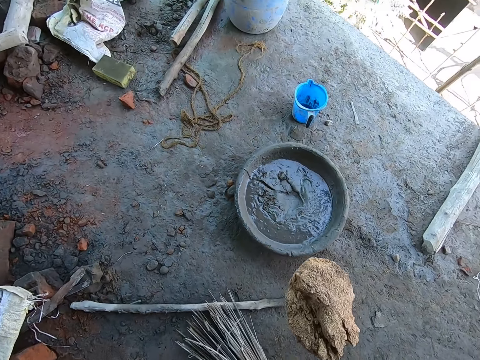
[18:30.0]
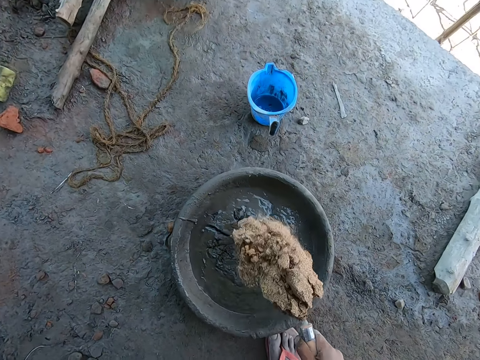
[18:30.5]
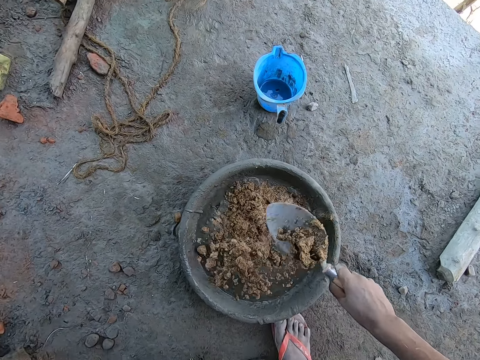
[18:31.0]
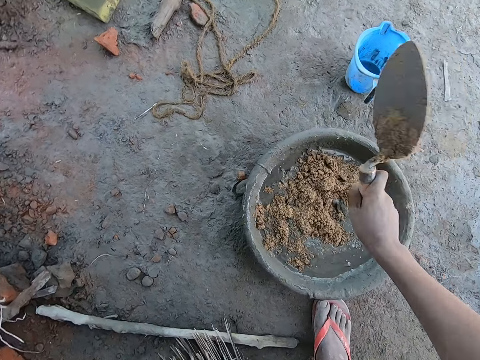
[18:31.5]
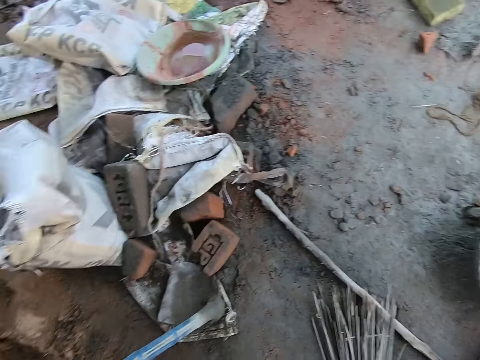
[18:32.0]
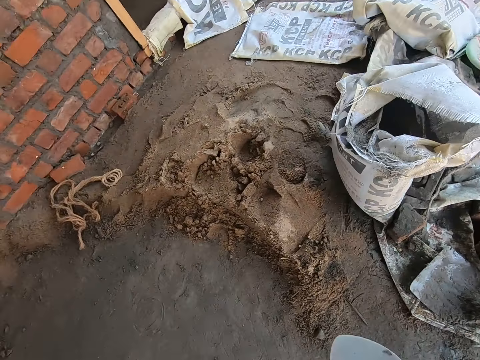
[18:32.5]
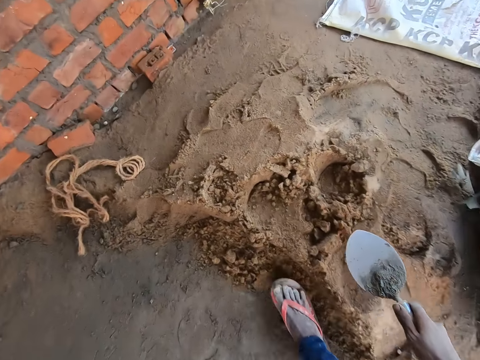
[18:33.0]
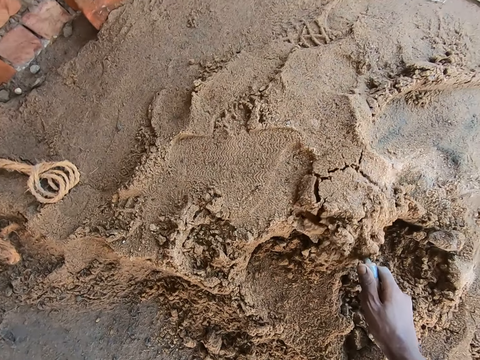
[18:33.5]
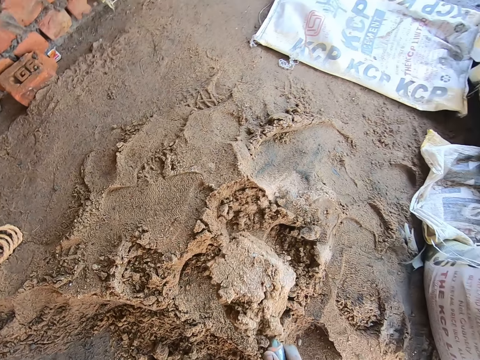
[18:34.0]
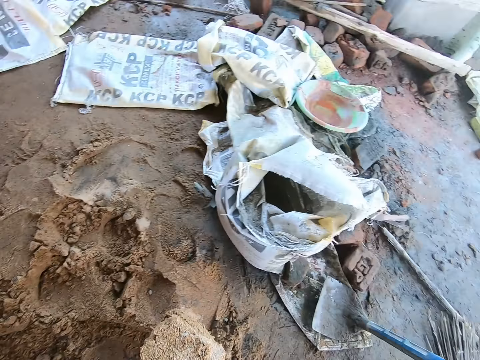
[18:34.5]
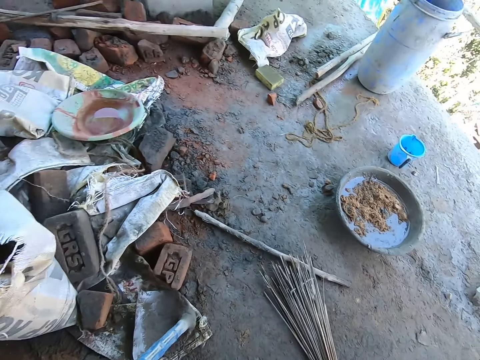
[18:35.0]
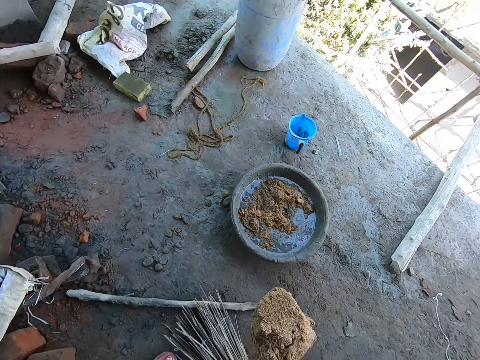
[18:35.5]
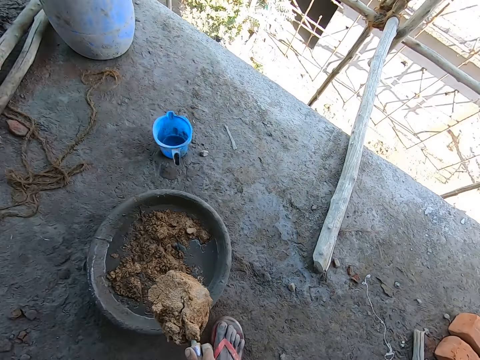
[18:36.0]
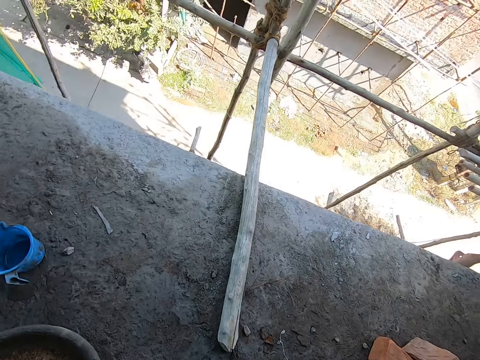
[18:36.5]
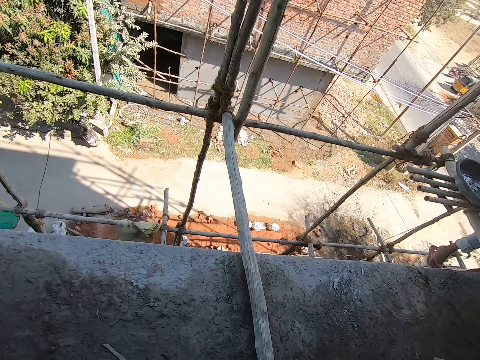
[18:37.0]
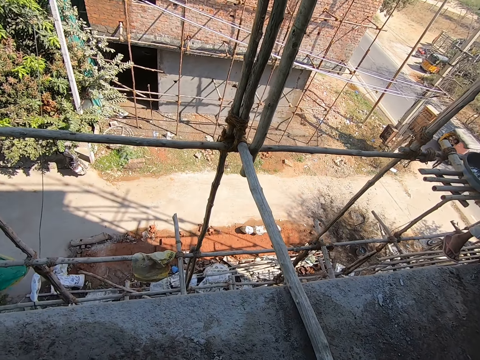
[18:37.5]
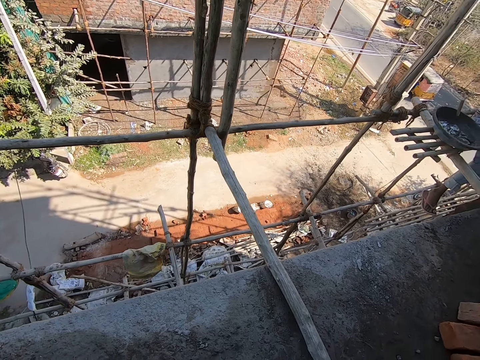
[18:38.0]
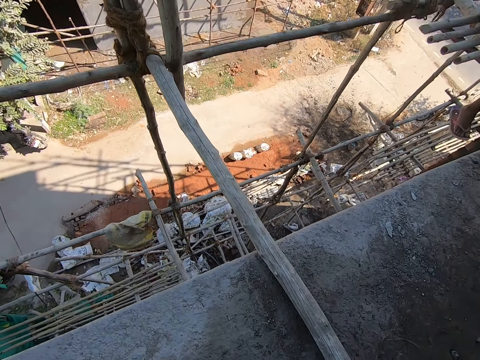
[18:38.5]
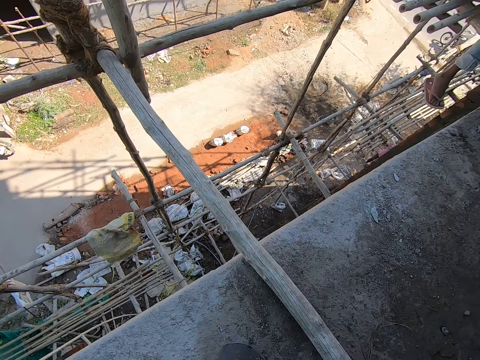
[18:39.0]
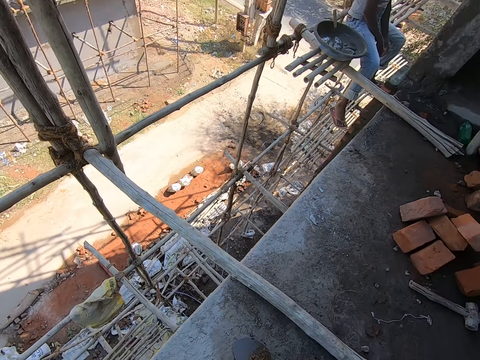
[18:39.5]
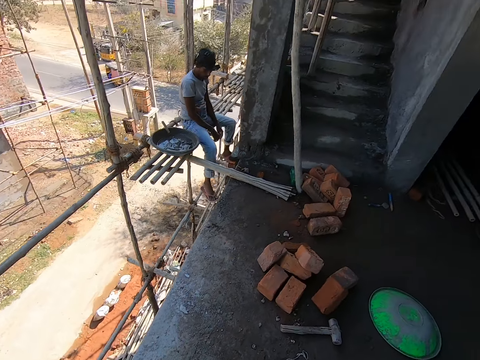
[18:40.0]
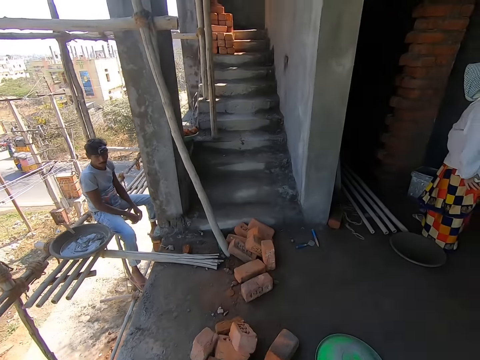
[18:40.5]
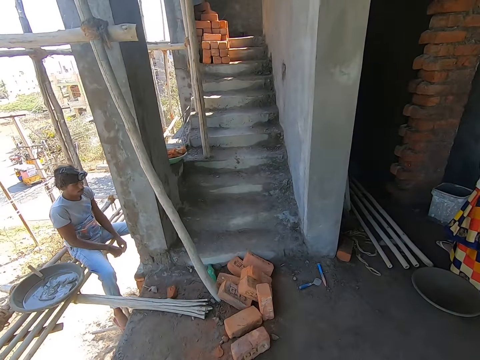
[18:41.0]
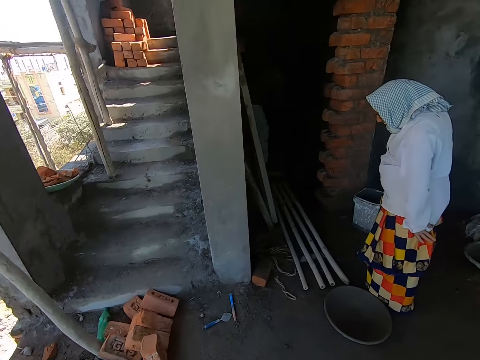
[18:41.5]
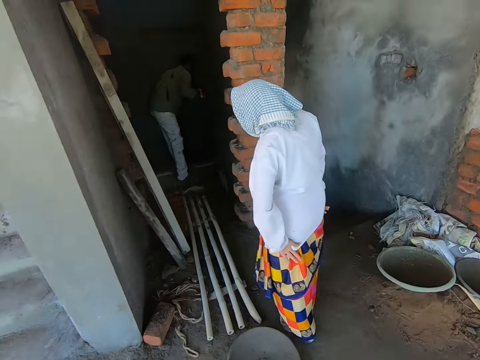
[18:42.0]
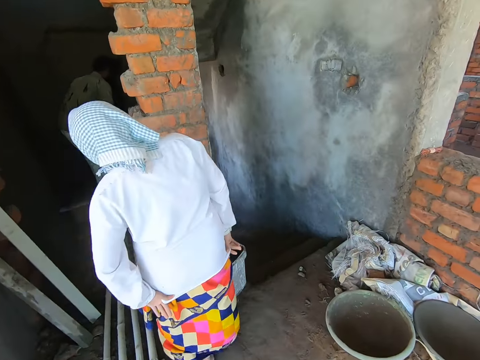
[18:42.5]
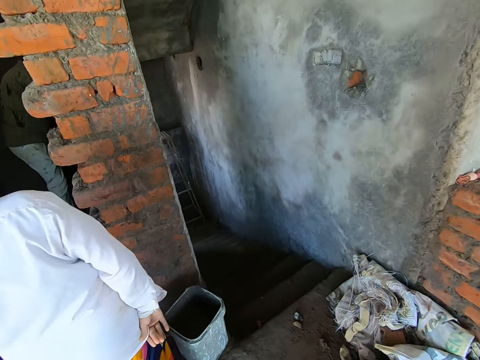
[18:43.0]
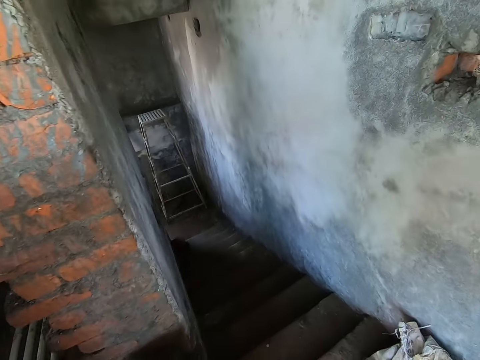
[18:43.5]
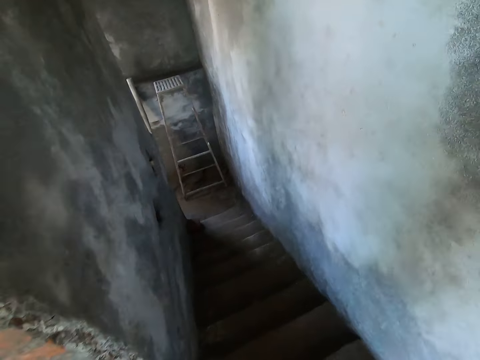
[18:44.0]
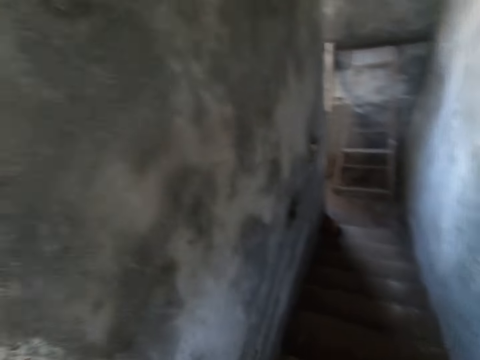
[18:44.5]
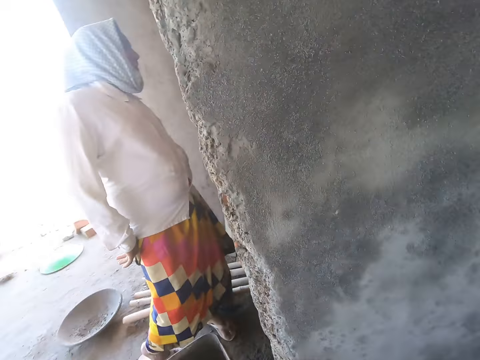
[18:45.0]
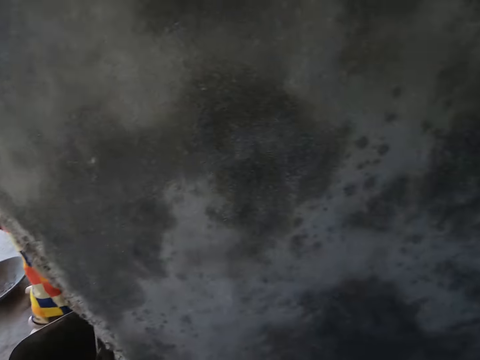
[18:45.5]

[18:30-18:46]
The camera wearer moves towards the basin. He pours the sand in the head pan with the hand trowel in his right hand. He hits the trowel on the basin. A man converses with the camera wearer. The camera wearer turns around. He scoops sand from the floor with the hand trowel in his right hand. He moves towards the basin. He pours the sand in the head pan with the hand trowel in his right hand. He moves beside the timber. He walks on the building. The man moves beside the camera wearer. The camera wearer walks down the stairs. He walks towards the stairs. He turns around.

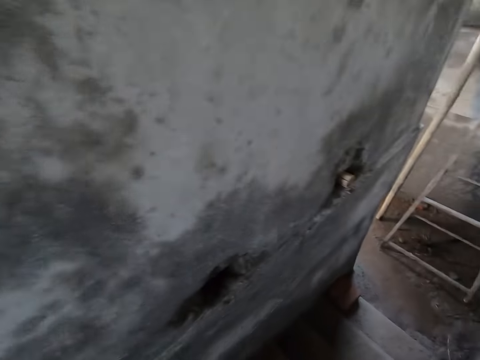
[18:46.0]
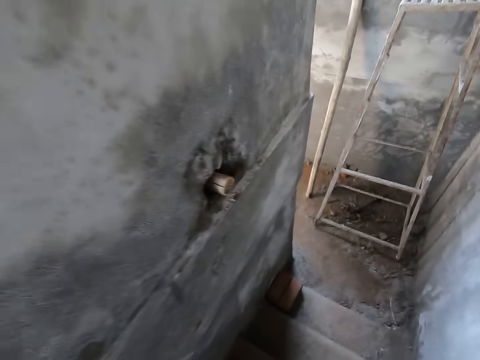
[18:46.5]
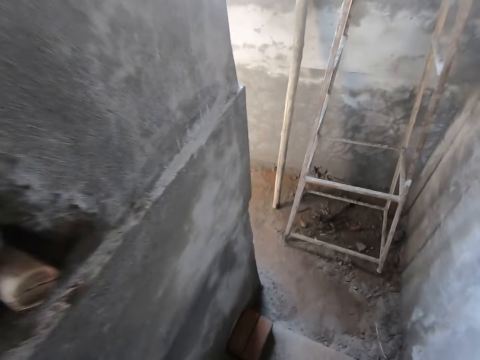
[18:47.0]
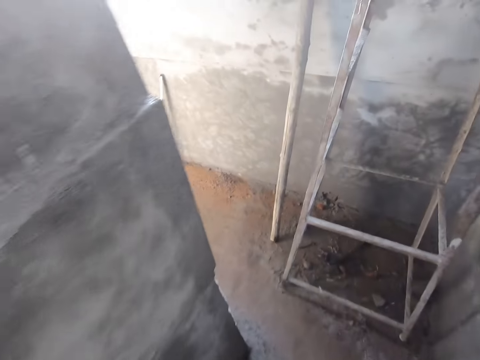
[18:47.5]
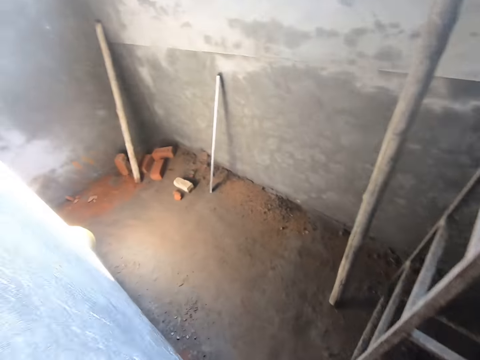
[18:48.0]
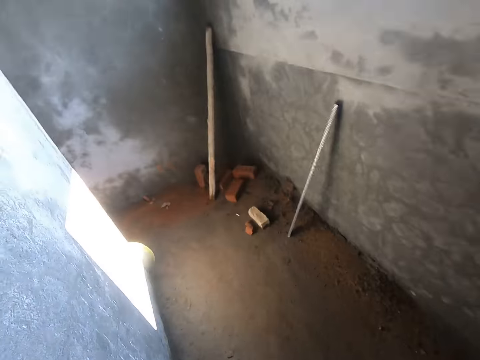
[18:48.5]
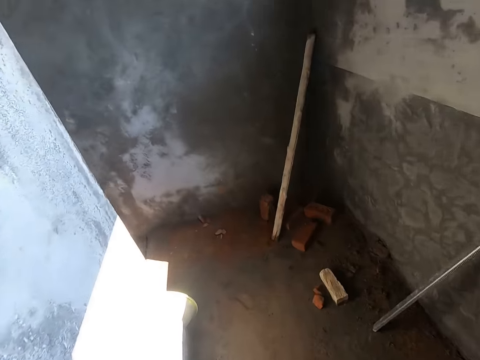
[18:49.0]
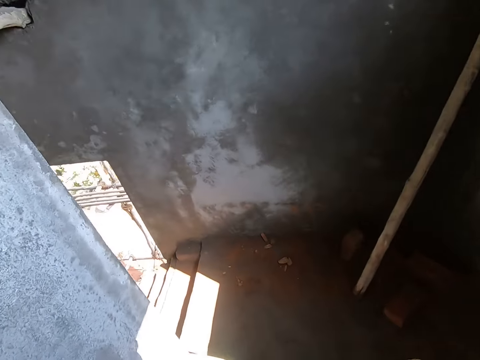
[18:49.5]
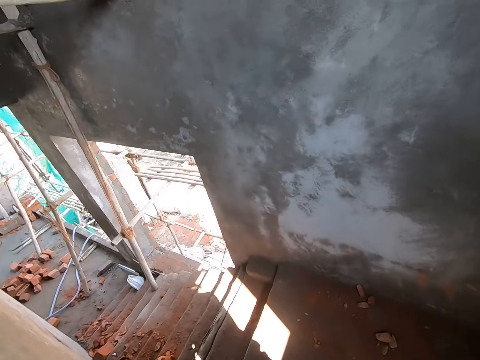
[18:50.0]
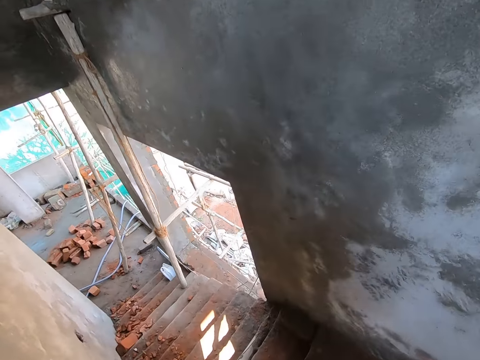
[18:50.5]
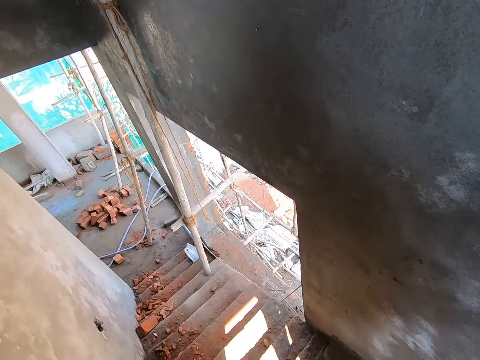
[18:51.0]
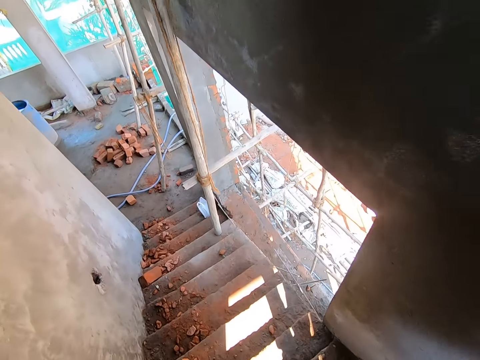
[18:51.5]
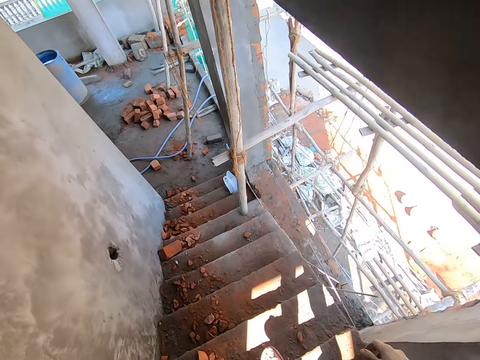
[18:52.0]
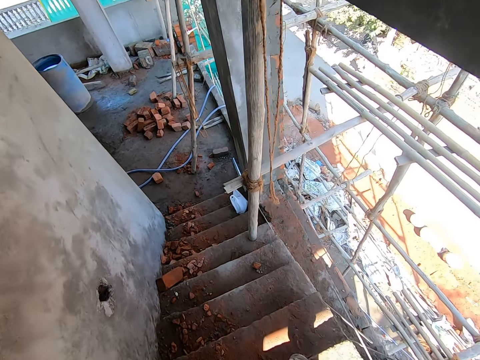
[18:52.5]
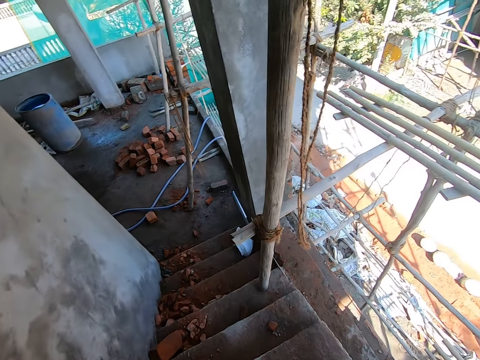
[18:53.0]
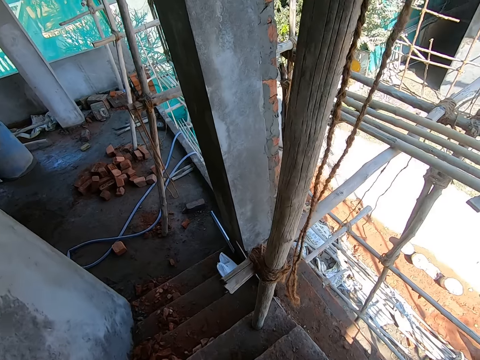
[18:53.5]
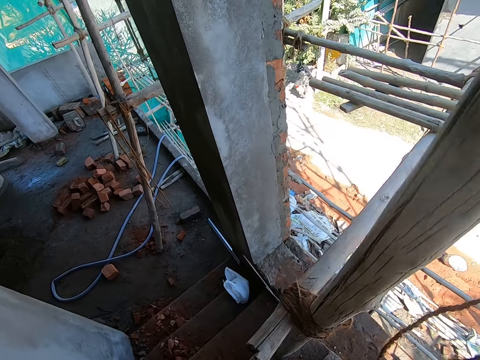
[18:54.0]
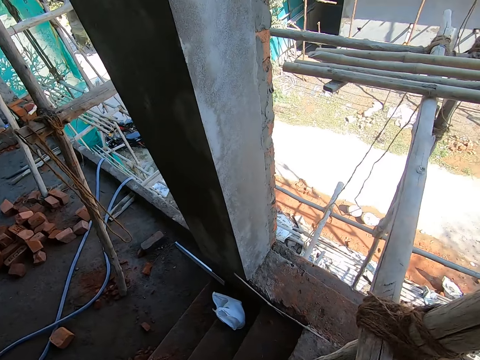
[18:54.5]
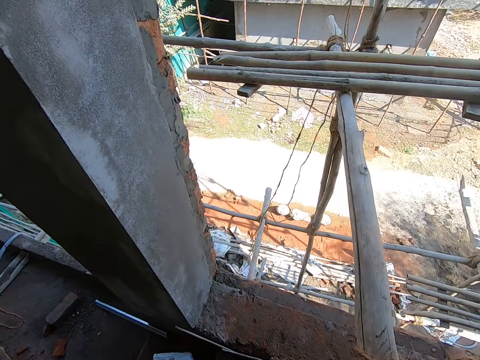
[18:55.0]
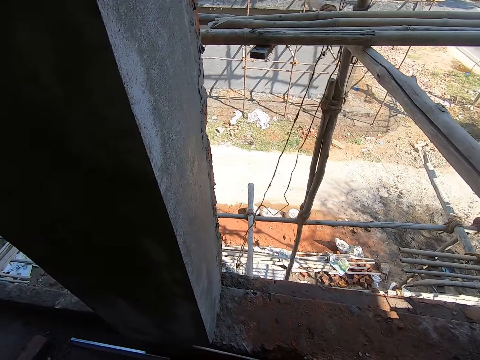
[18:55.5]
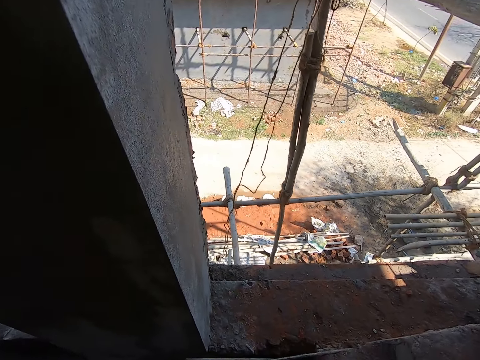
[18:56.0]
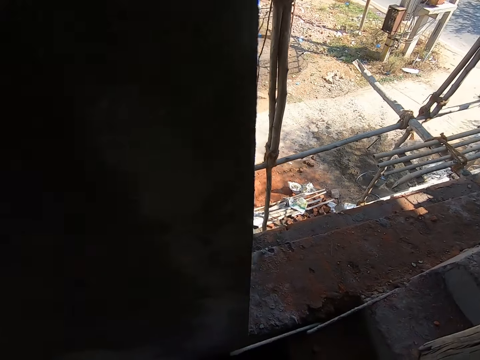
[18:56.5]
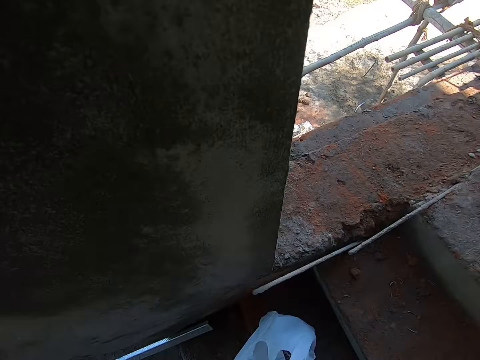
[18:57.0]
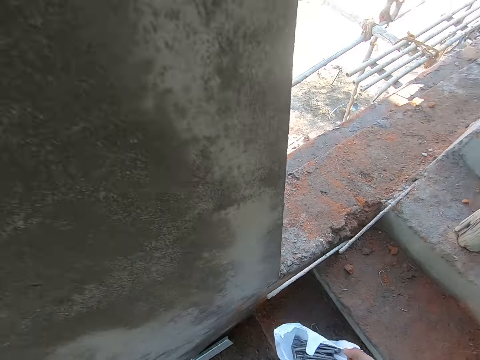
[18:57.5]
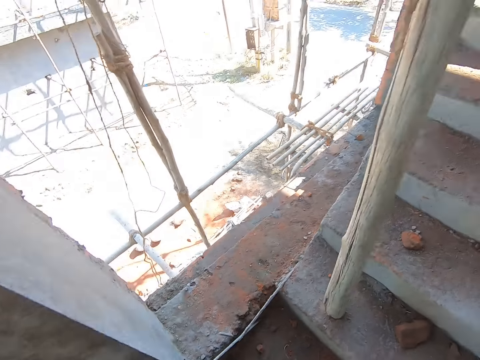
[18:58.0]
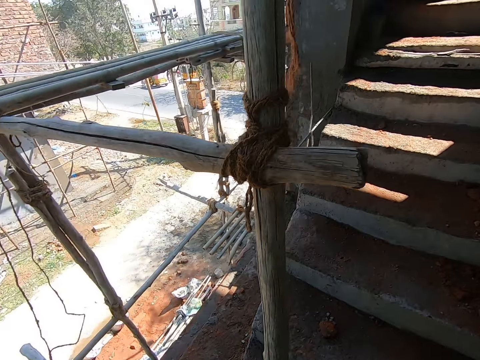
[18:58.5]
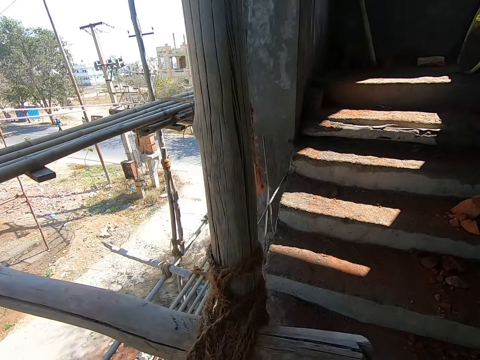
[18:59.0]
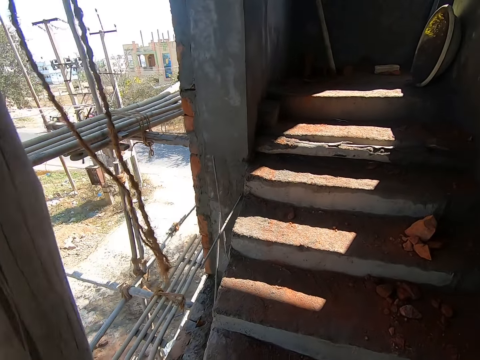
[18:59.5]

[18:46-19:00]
The camera wearer walks down the stairs. He walks on the corridor. He walks down the stairs. He stands beside the pillar. He picks up a plastic bag on the stairs with his right hand. He walks up the stairs.
